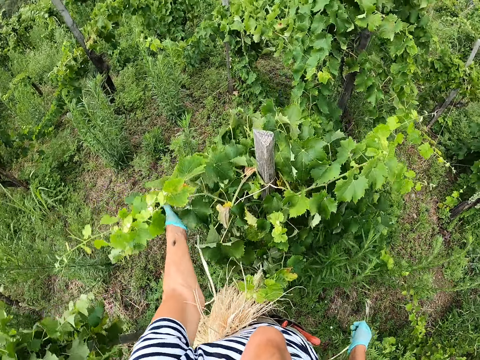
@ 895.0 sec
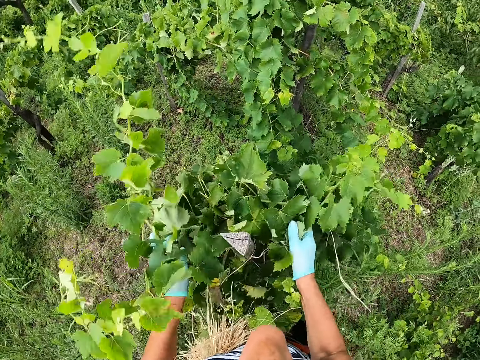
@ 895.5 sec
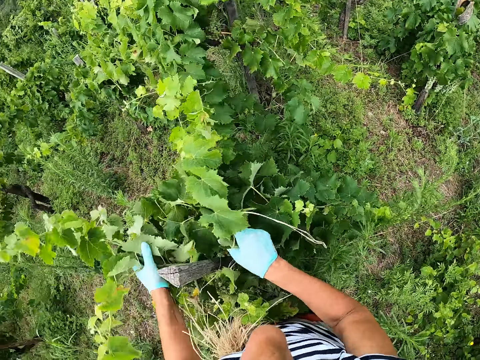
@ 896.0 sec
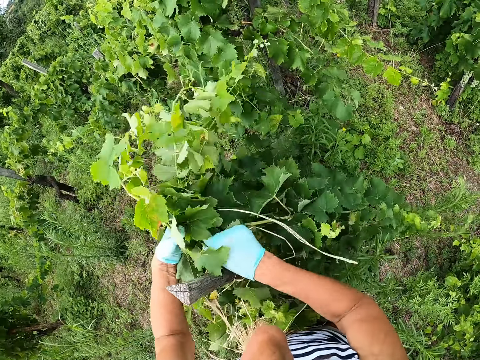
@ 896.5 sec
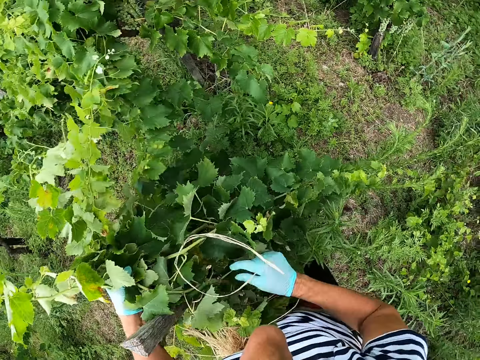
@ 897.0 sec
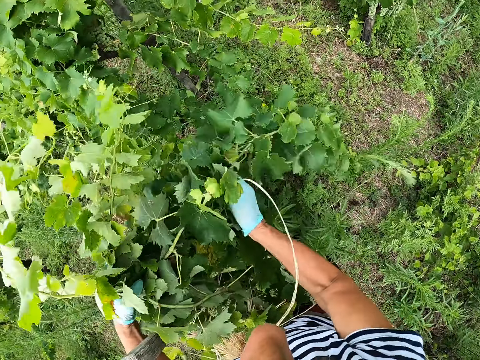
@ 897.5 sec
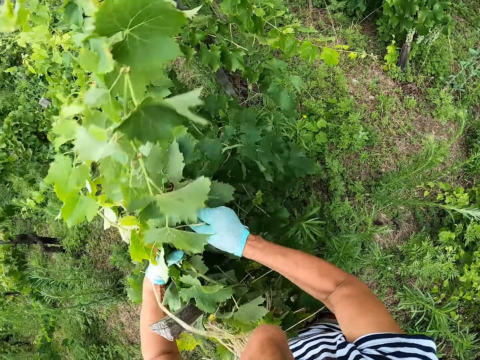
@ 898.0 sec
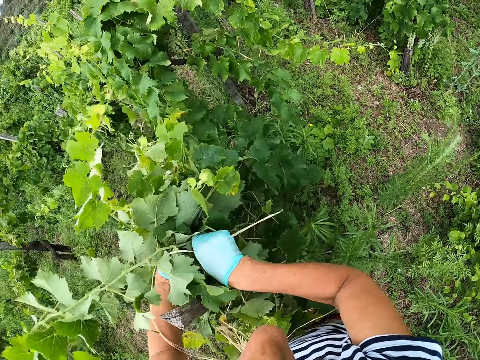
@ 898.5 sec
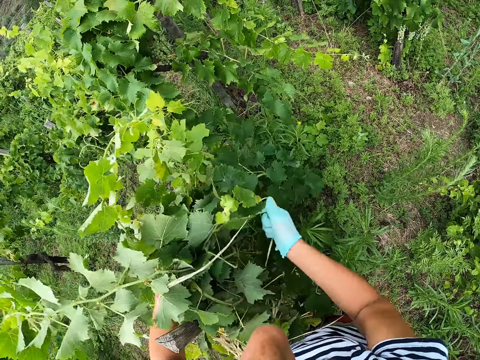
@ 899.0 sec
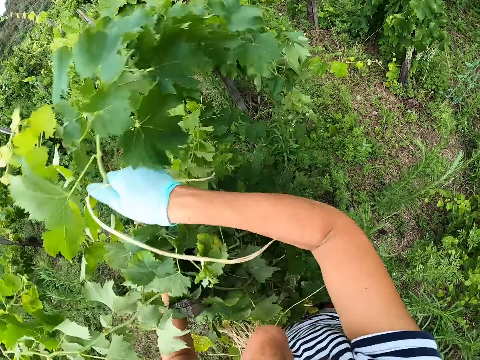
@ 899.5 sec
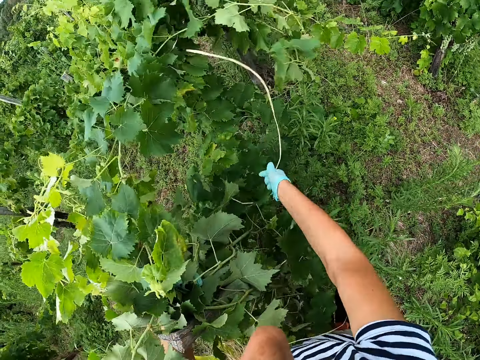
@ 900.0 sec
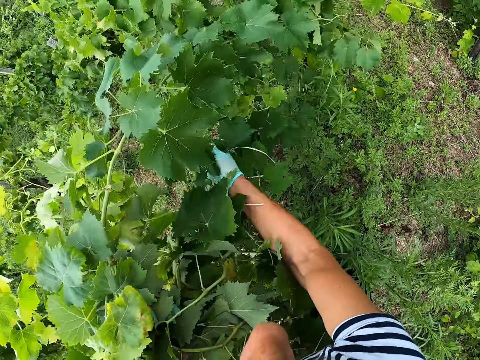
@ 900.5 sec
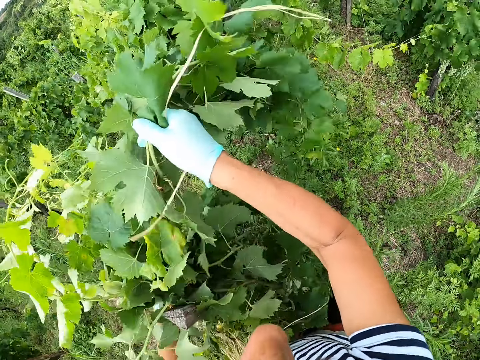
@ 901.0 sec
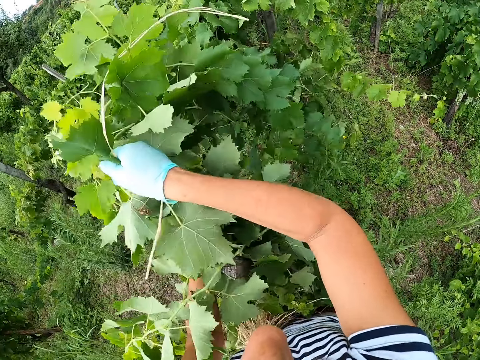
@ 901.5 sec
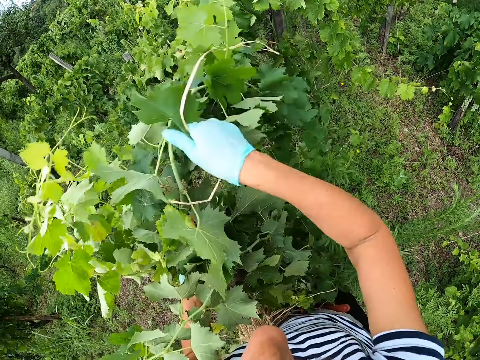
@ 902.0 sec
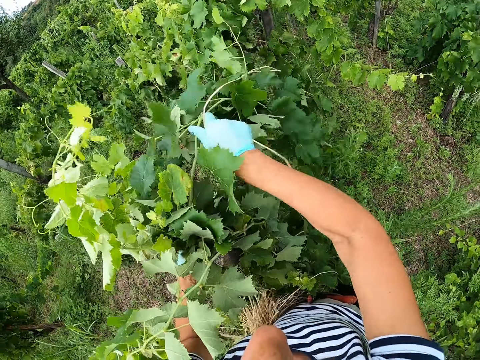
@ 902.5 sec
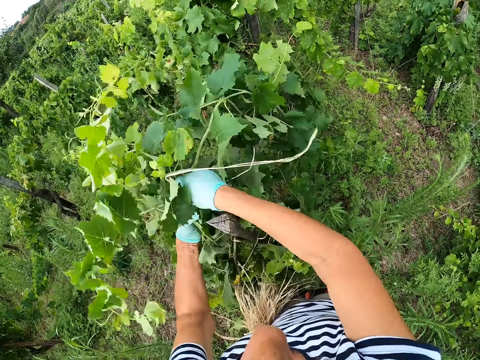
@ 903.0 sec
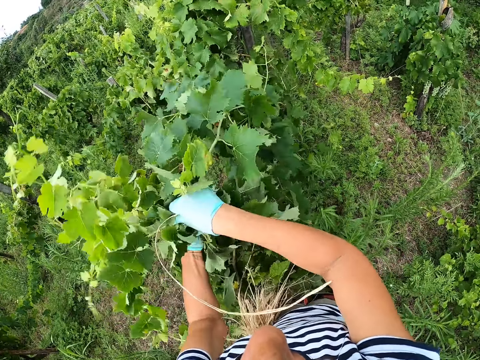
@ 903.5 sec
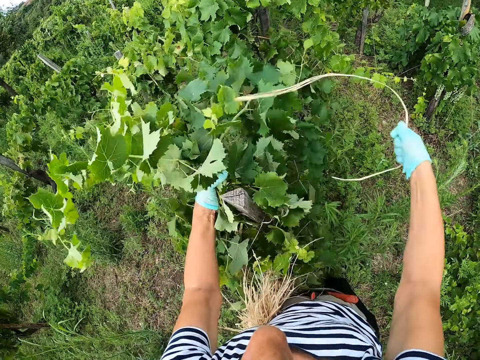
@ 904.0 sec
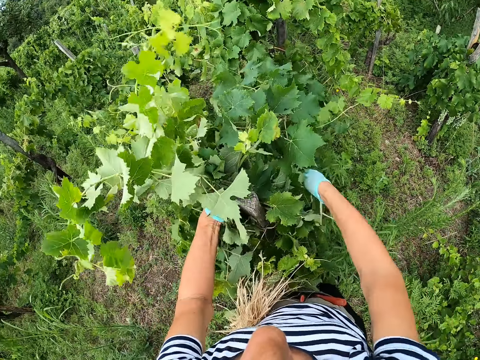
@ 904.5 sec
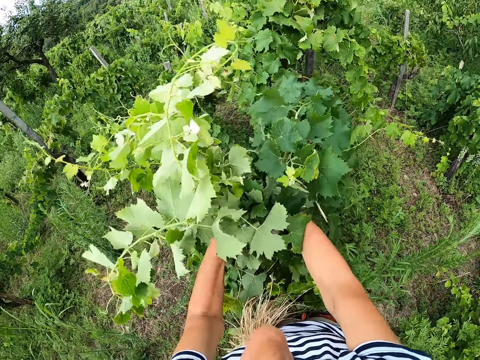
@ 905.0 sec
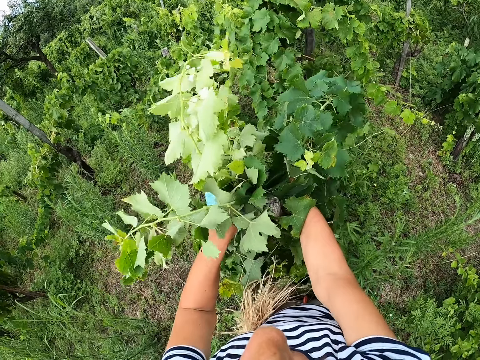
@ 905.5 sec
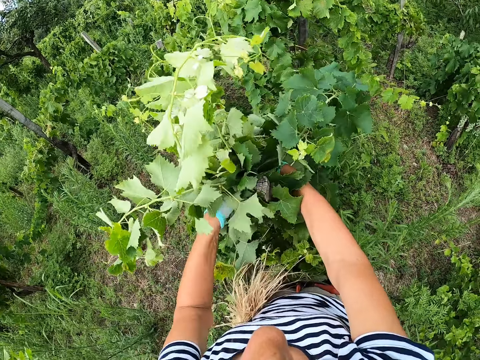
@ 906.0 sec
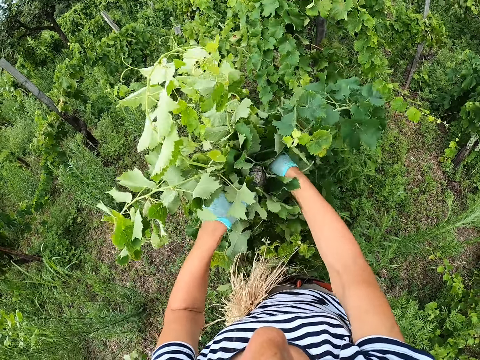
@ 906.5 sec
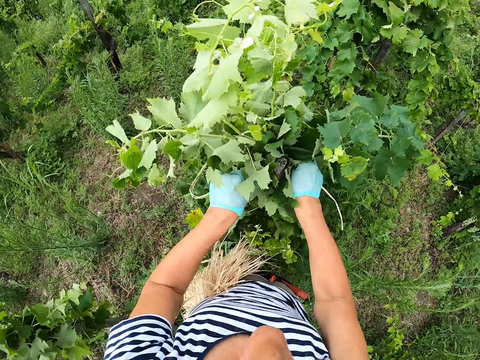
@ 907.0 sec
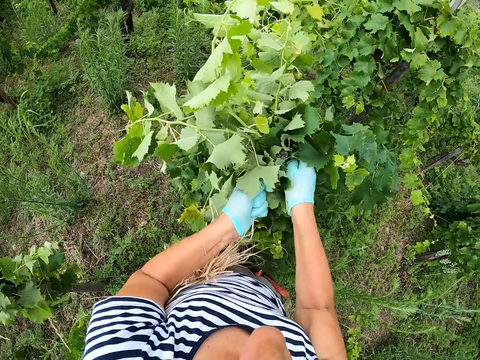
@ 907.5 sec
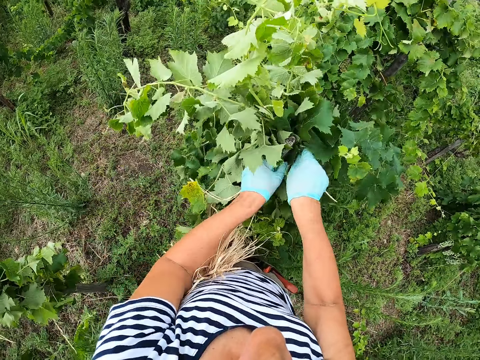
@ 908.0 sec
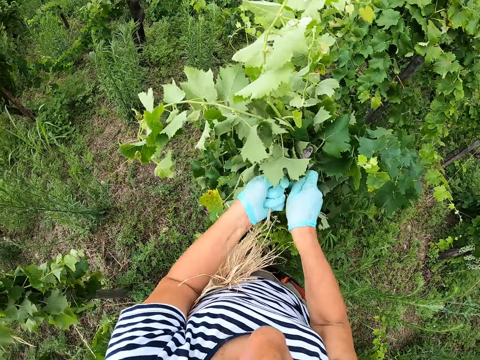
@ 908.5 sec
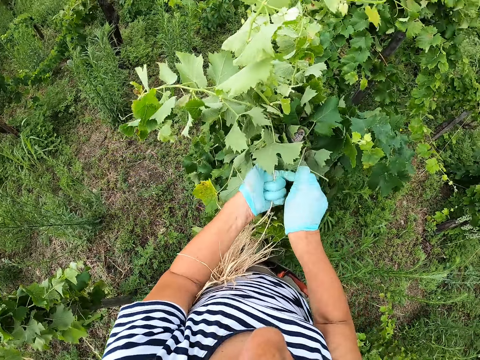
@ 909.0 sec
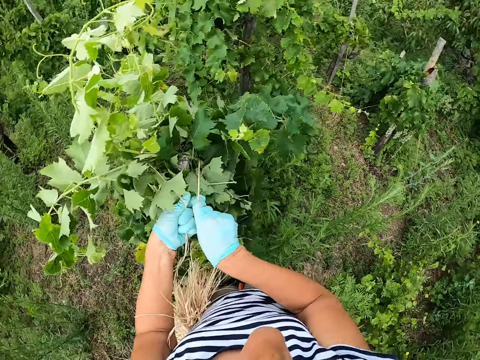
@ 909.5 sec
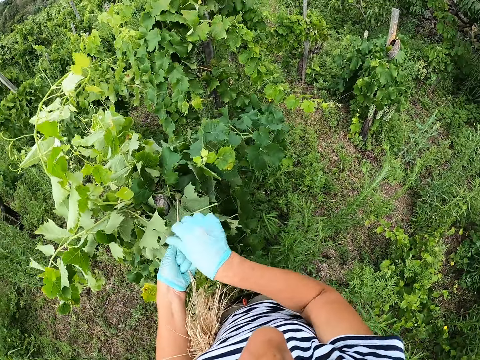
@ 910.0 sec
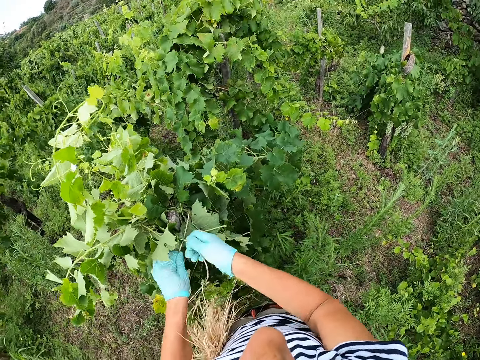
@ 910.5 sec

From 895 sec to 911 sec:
The camera wearer aligns the plants. They fold leaves together. They tie the plant on the pole.

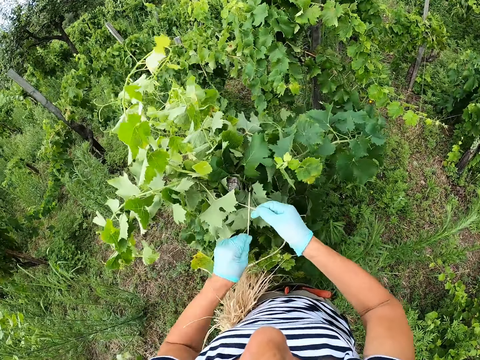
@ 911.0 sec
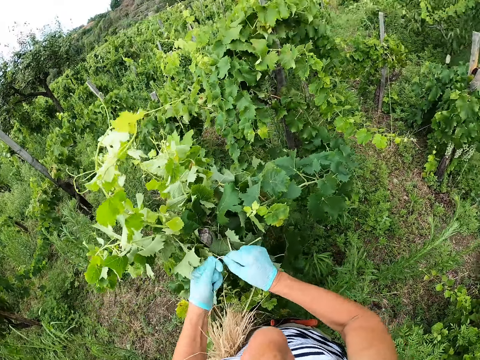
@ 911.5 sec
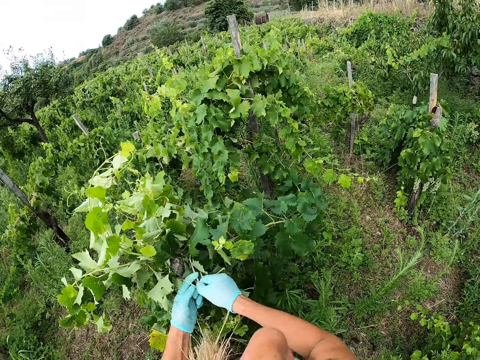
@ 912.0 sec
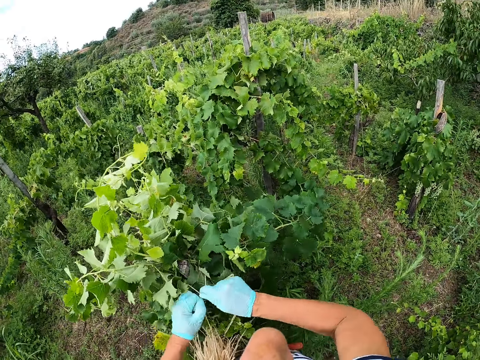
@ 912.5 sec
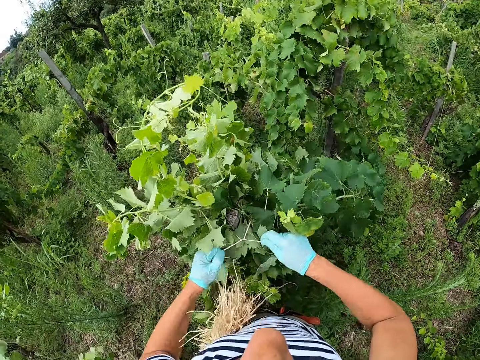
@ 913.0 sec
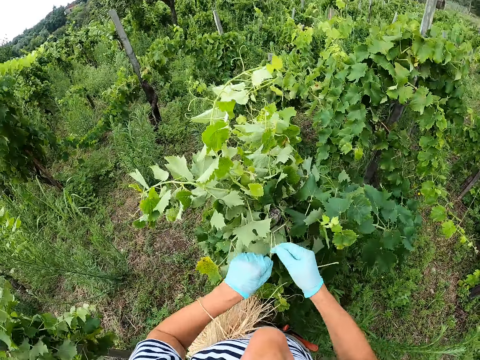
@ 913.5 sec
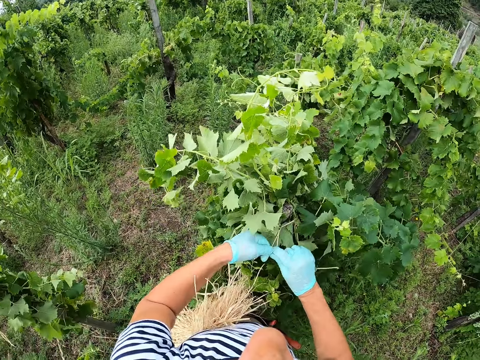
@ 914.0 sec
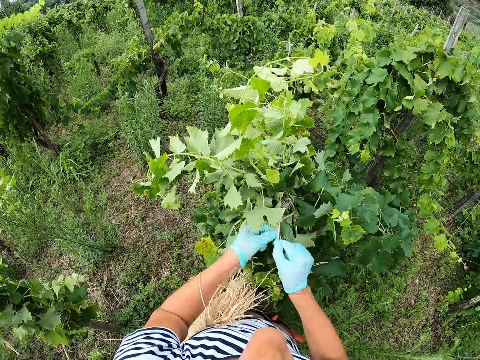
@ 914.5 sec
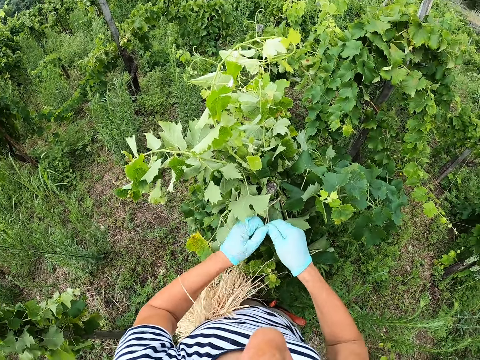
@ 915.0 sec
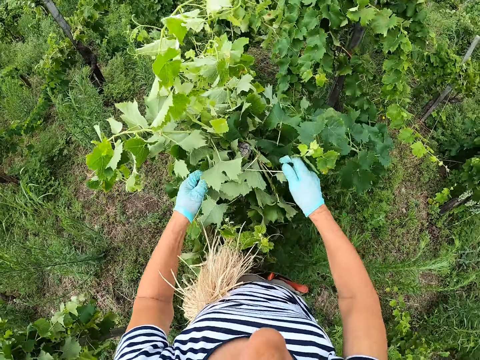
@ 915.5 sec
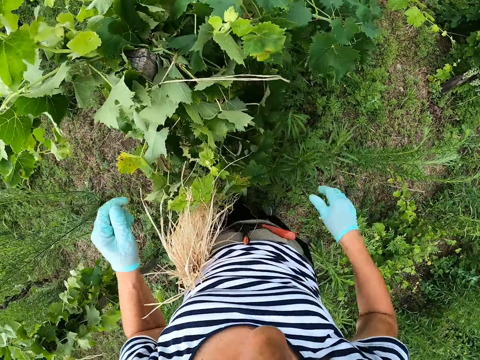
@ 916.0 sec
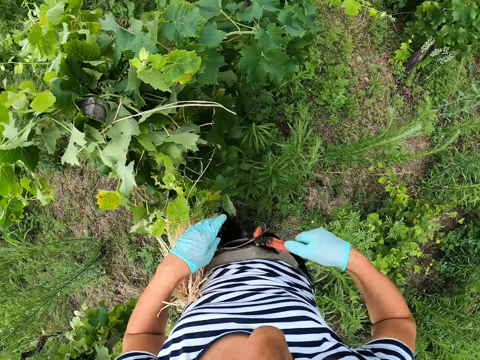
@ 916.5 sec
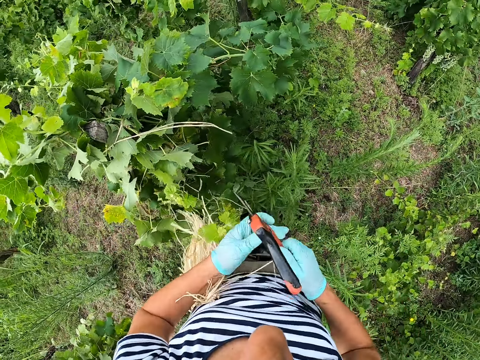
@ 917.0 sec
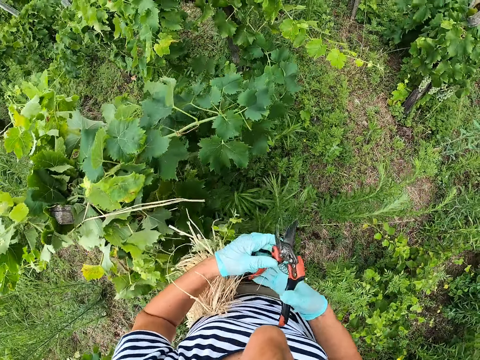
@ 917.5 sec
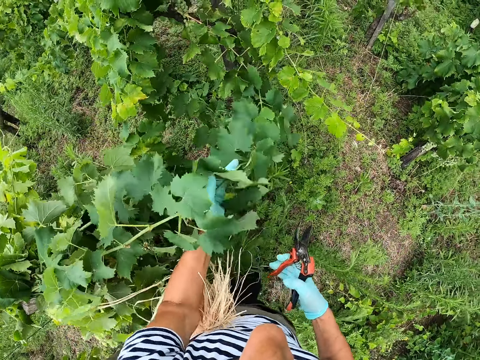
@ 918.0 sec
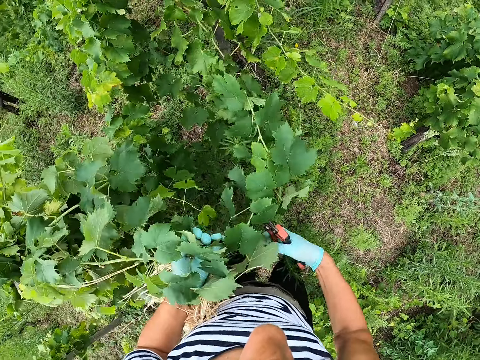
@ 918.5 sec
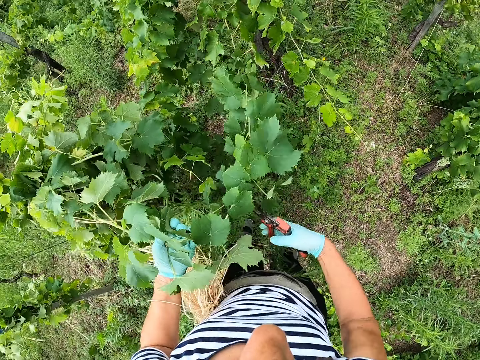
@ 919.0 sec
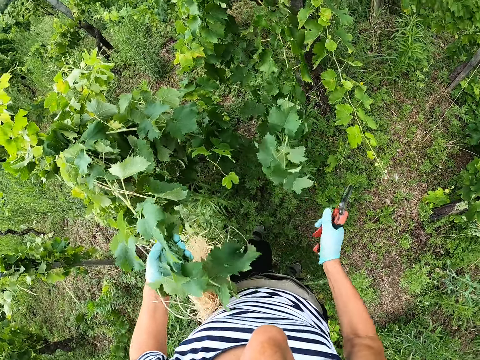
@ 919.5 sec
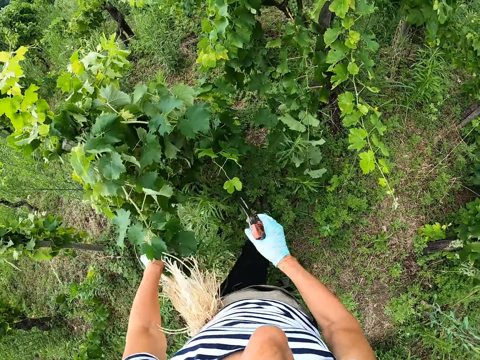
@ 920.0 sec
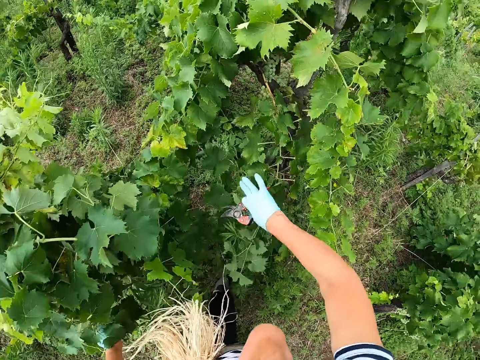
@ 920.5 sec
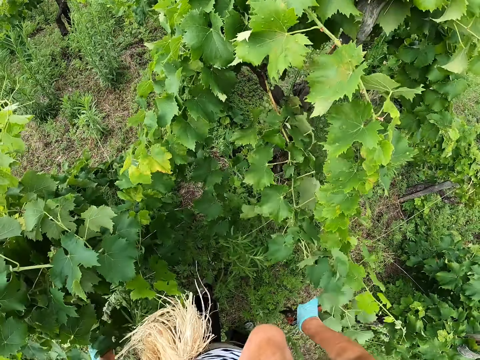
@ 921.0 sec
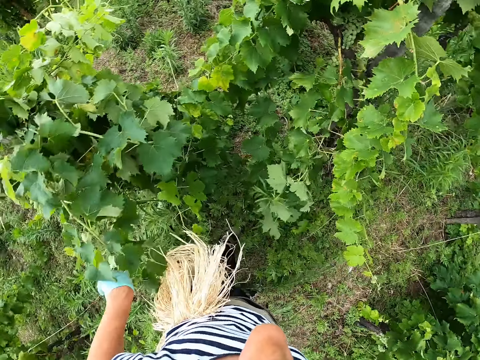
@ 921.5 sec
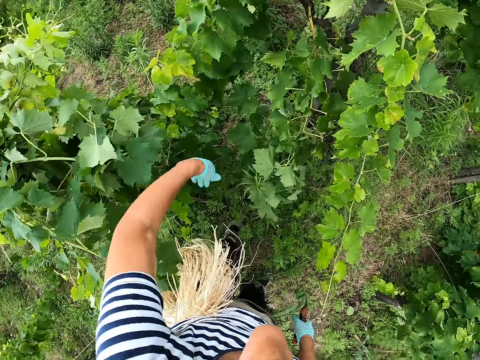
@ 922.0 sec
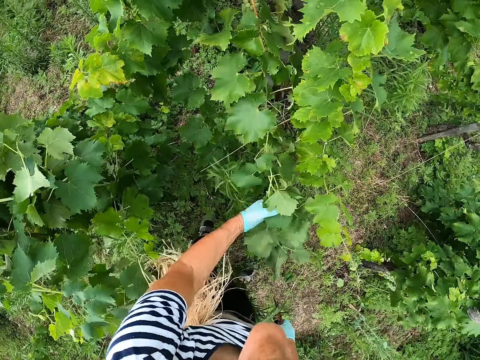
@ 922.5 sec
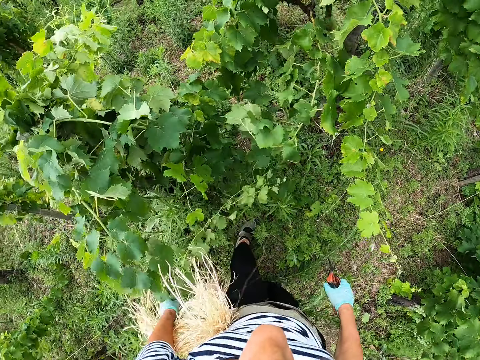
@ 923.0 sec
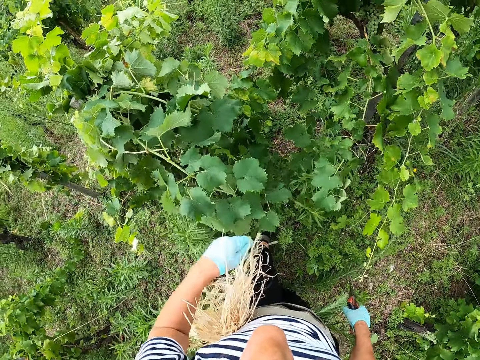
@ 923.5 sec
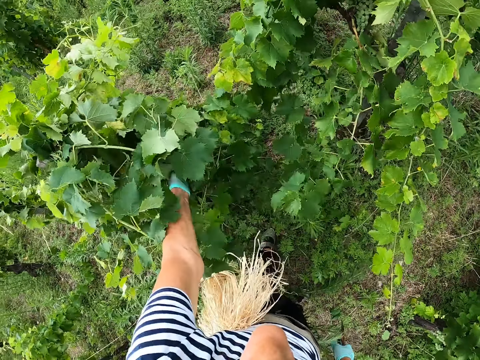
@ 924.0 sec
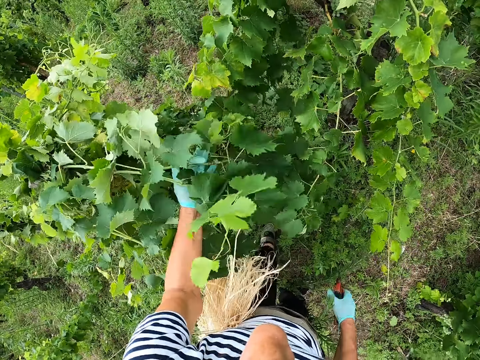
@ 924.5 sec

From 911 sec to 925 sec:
The camera wearer pulls the pruning shears from the waist. They cut the plant with the pruning shears. They align the plants.
